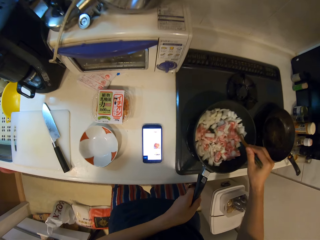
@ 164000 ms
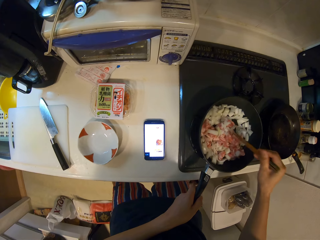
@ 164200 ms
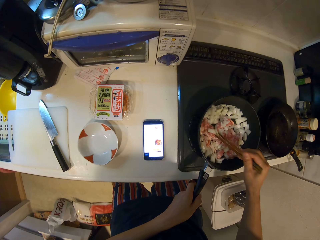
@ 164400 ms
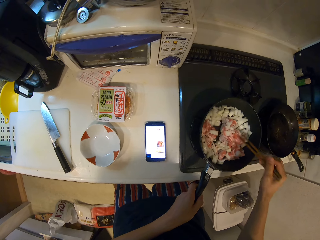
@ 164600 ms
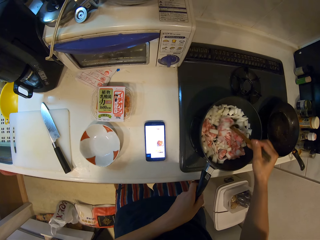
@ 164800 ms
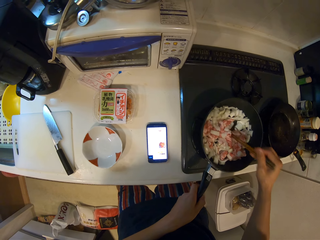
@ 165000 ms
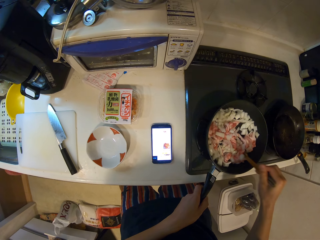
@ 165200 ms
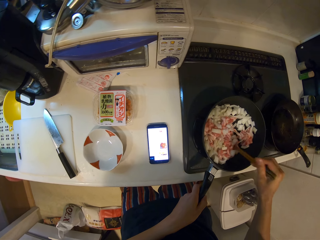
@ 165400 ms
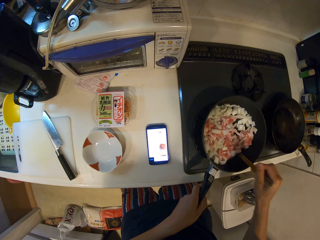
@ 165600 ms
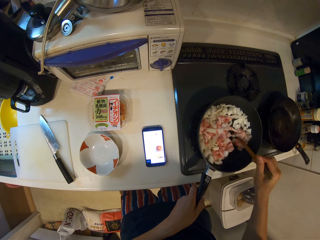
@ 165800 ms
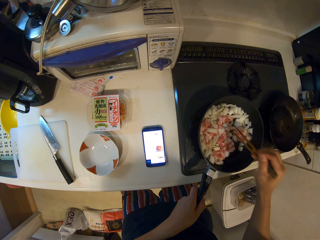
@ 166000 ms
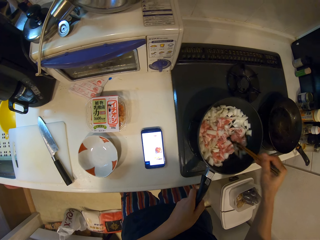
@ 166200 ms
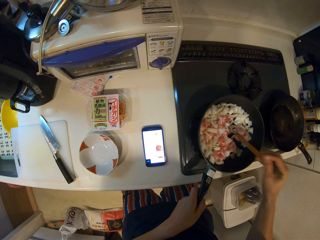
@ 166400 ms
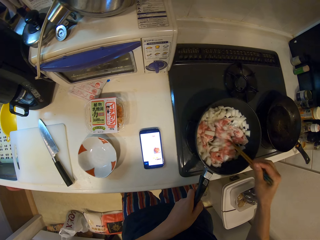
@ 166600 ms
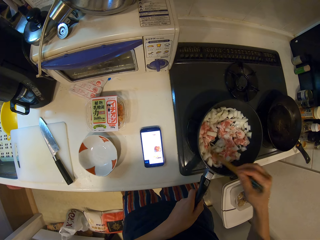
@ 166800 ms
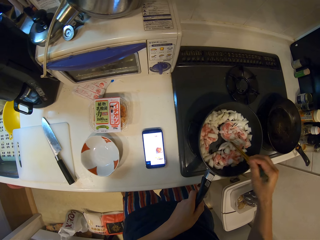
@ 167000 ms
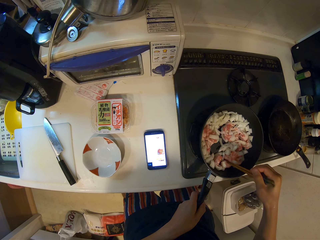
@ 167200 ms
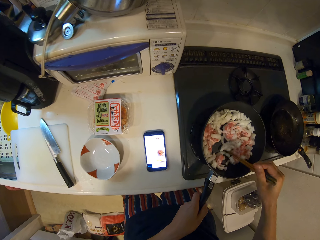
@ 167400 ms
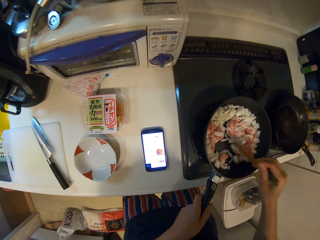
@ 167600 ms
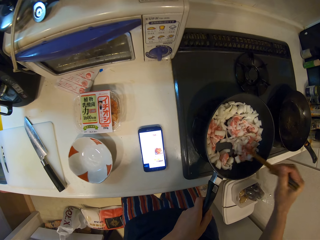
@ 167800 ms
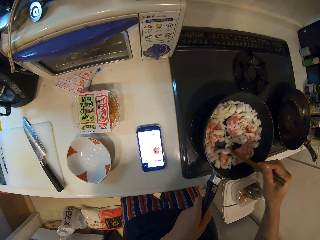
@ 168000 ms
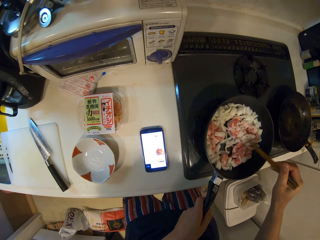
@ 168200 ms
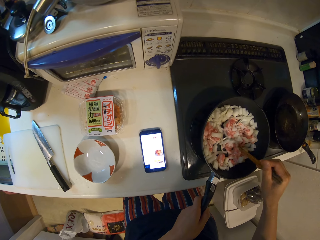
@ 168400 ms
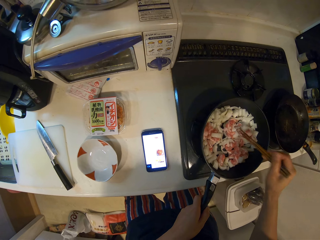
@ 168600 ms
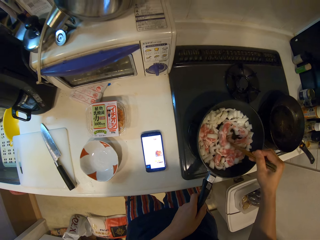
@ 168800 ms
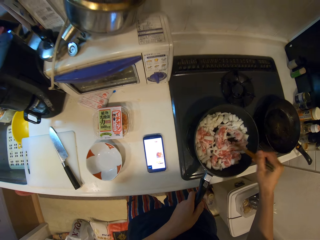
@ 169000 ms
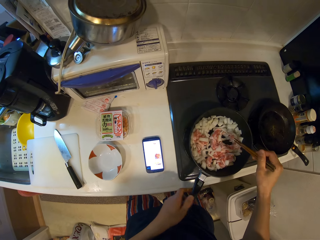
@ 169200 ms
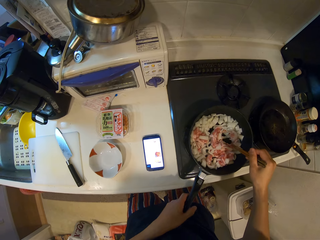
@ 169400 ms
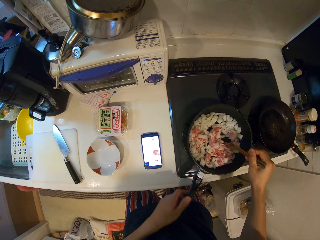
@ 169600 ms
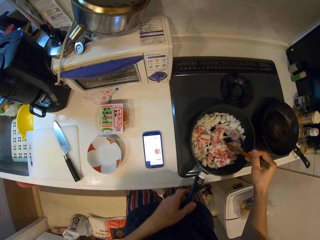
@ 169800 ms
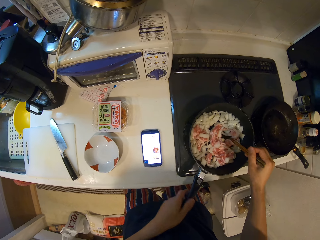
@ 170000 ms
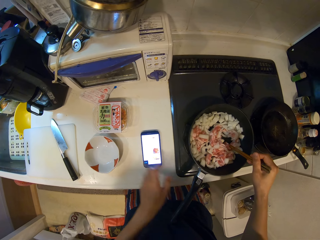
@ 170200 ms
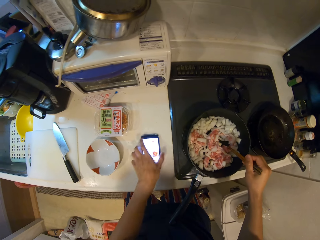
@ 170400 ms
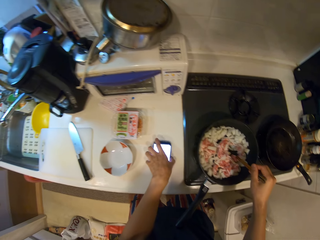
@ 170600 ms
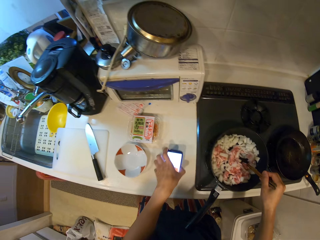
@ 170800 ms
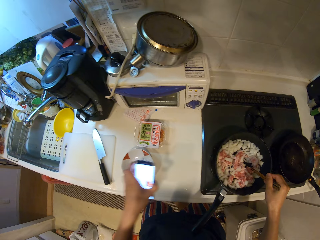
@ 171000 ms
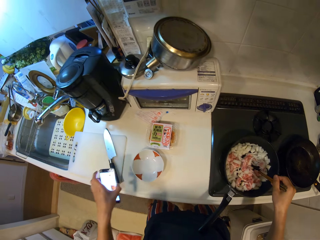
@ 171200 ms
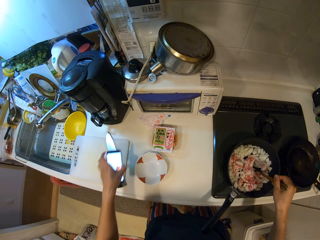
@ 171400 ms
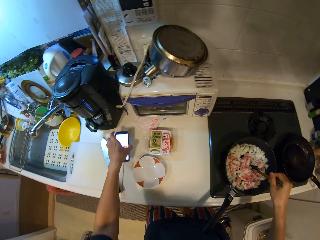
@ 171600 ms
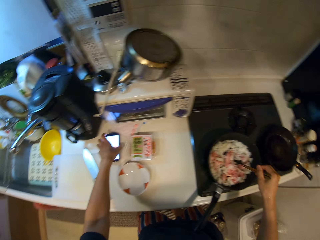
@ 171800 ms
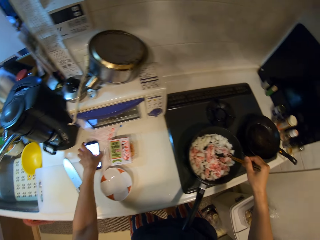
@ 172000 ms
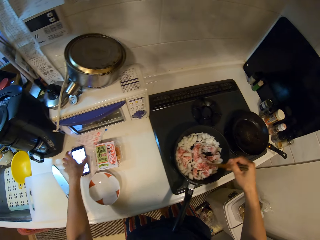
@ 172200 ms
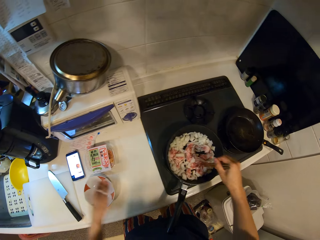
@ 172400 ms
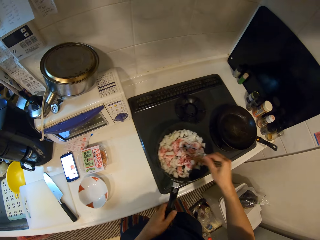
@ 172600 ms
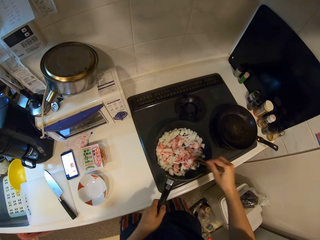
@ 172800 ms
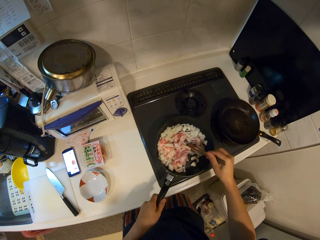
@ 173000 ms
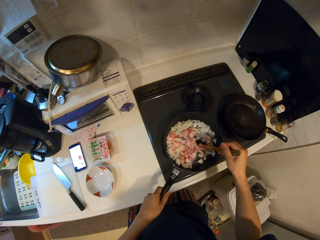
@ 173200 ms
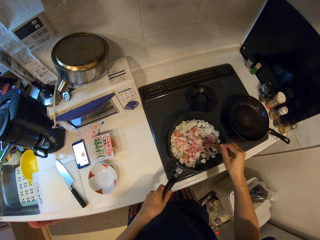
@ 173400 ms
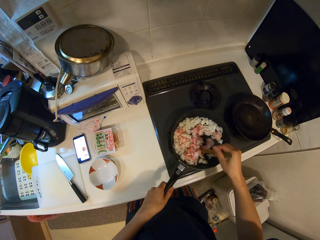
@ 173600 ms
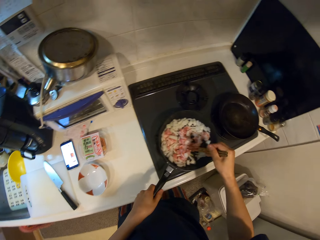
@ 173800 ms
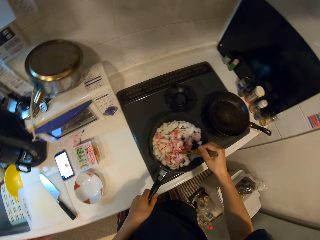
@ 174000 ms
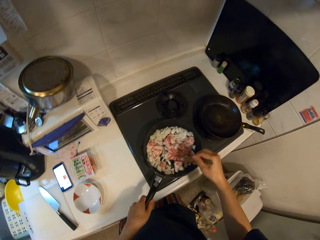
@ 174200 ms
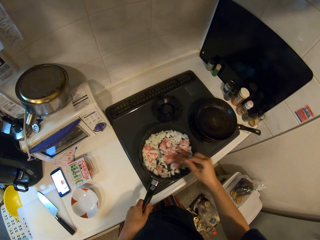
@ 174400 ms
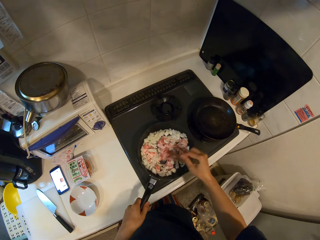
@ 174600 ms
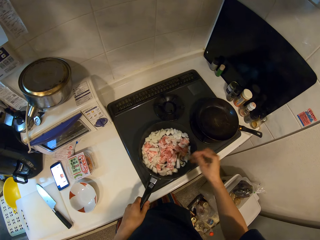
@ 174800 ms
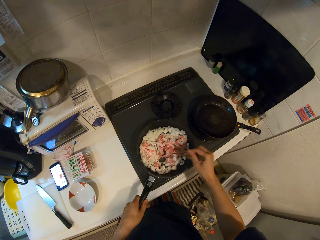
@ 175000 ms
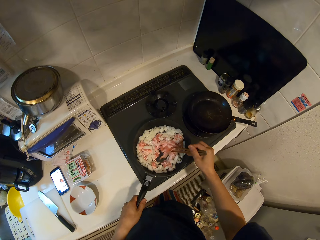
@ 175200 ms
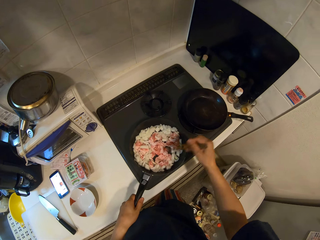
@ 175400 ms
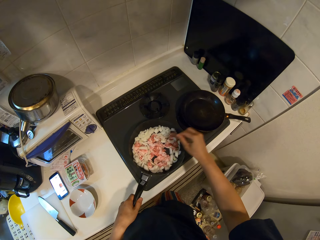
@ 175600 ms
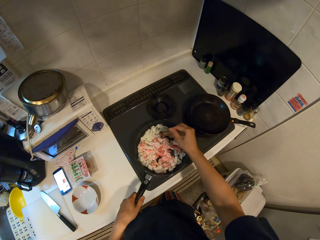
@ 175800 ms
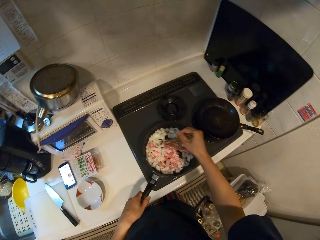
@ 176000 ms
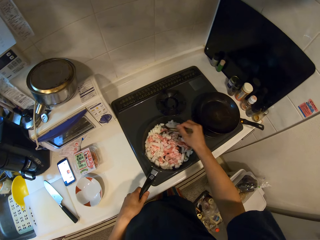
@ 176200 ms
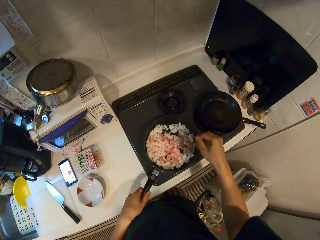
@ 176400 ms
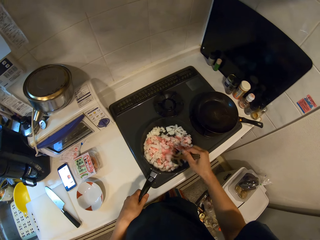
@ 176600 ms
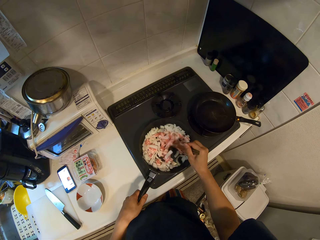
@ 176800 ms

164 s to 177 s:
The camera wearer holds the pan handle. They stir food with chopsticks. They move the phone on the counter. They stir the food with the chopsticks again.

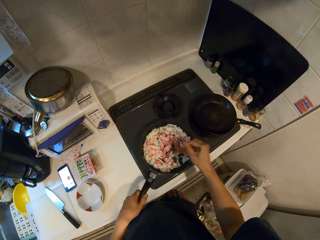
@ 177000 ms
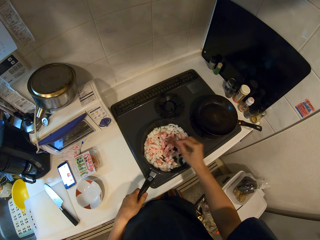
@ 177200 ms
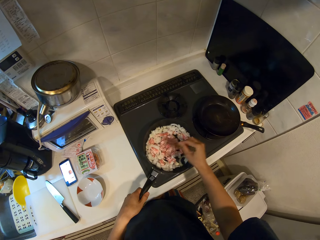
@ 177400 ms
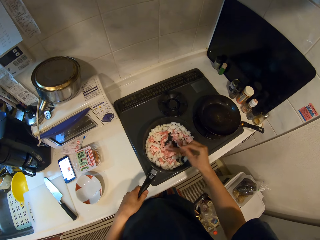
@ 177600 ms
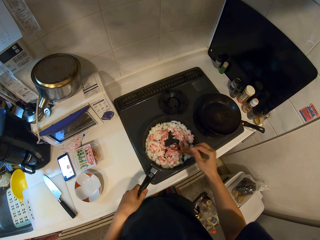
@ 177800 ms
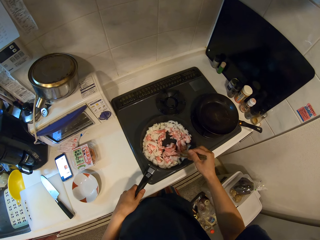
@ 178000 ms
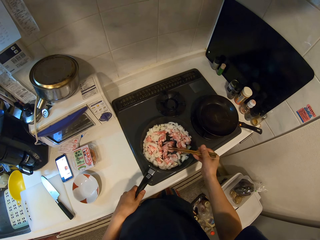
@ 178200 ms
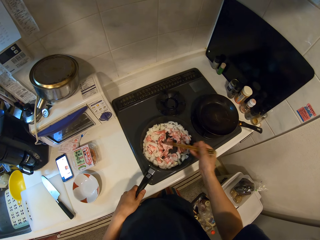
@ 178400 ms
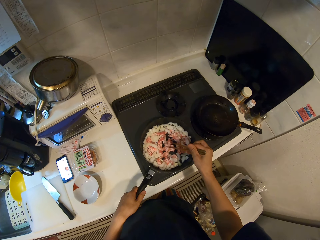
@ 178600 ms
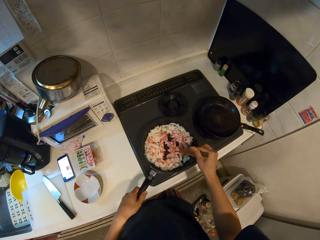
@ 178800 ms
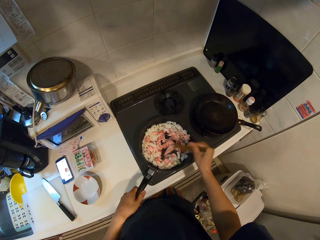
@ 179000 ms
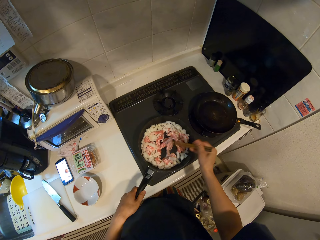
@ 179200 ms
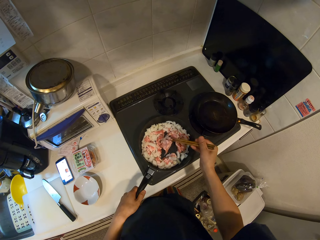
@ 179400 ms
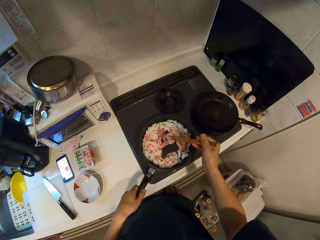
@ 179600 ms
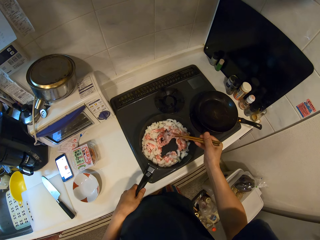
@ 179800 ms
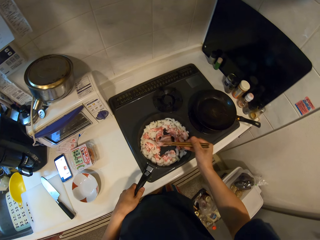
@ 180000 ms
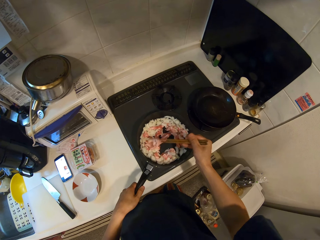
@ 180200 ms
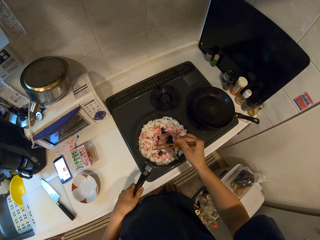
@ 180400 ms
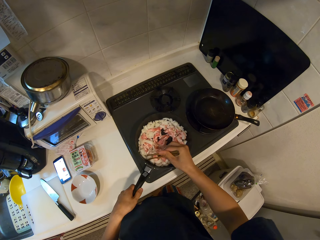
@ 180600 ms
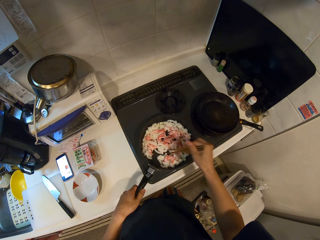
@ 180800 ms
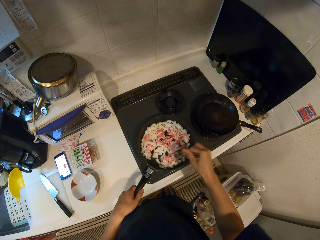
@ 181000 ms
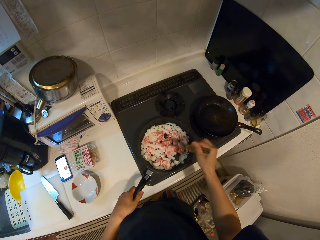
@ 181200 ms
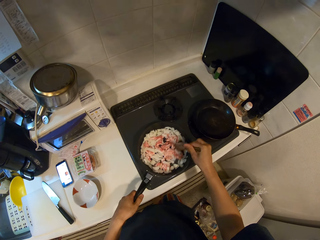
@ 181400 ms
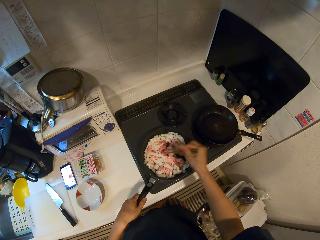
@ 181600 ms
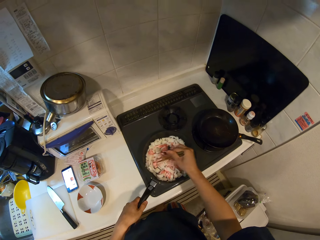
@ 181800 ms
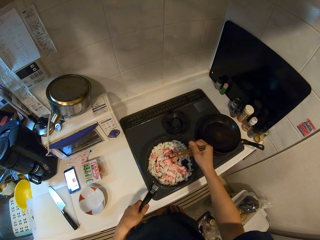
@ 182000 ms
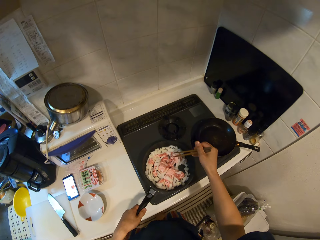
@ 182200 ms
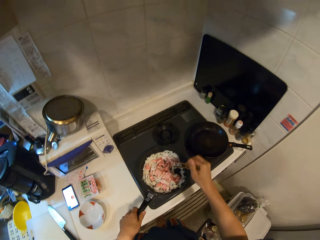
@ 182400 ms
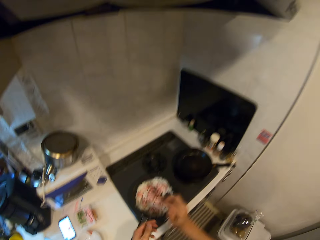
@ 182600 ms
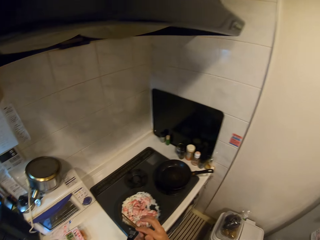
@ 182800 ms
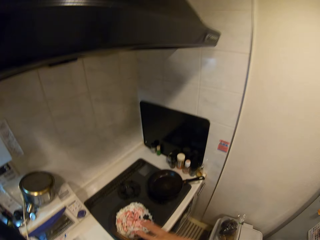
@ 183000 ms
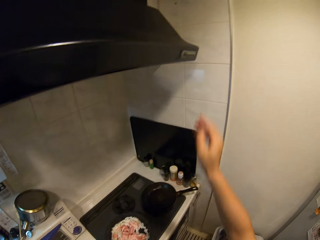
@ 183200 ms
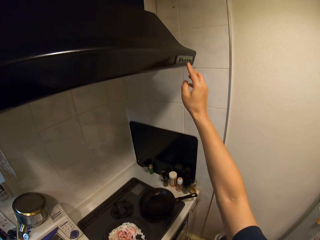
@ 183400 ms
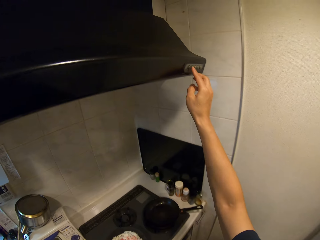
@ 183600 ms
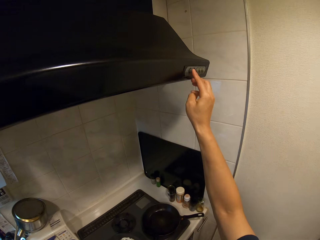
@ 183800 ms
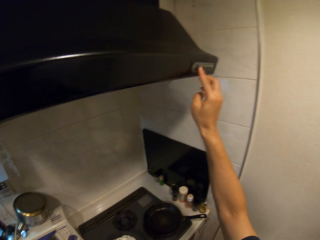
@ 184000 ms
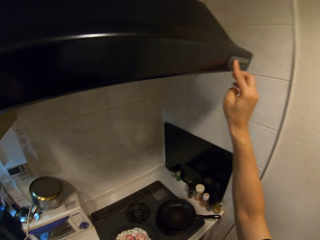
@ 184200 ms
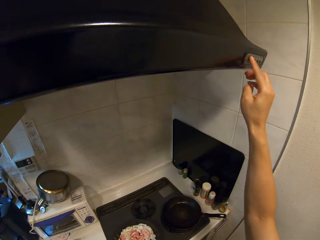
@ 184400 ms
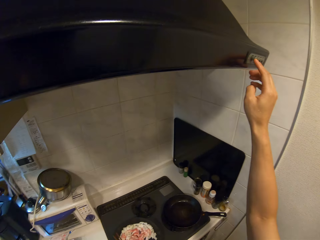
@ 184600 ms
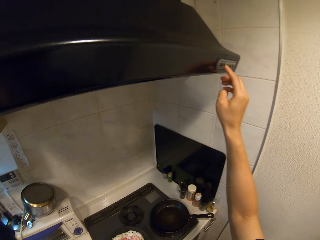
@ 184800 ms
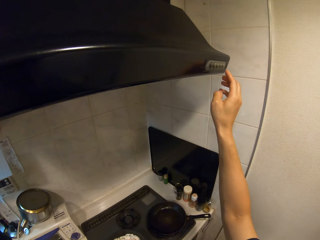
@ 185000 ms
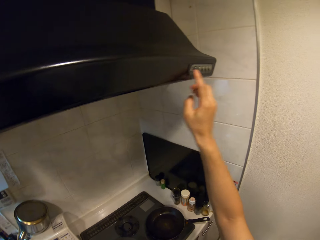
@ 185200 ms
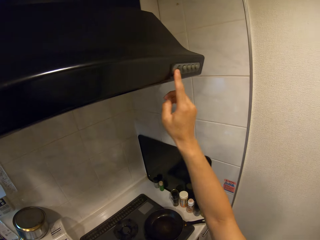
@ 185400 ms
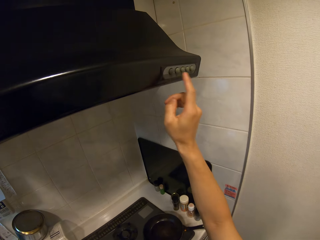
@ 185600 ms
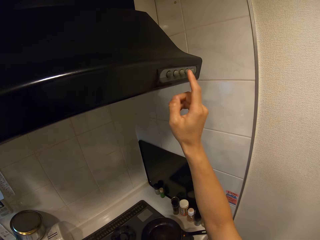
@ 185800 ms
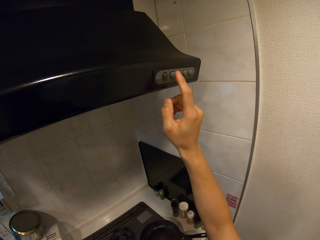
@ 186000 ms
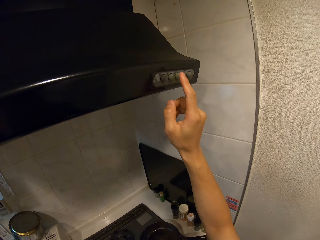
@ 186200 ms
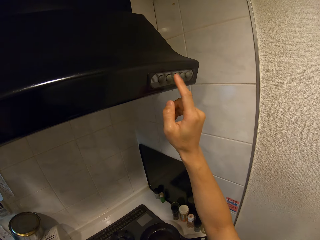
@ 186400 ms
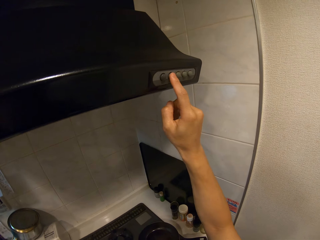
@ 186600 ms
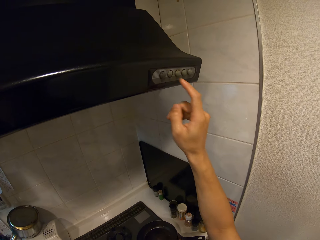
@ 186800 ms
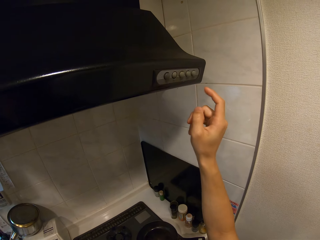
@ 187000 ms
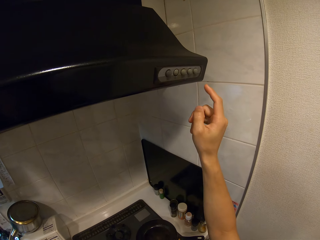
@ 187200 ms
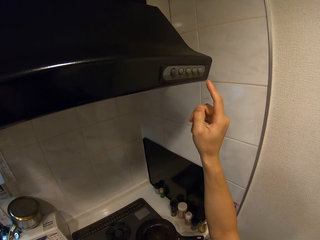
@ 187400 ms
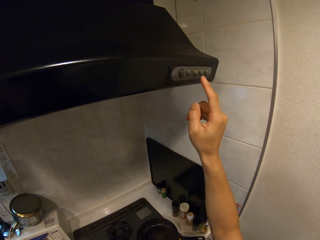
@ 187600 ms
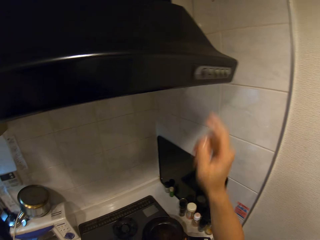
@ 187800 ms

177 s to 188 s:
The camera wearer holds the chopsticks with the left hand. They look around the kitchen. They press the chimney's buttons.
